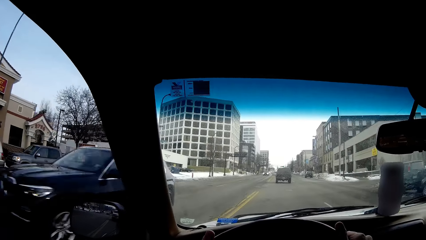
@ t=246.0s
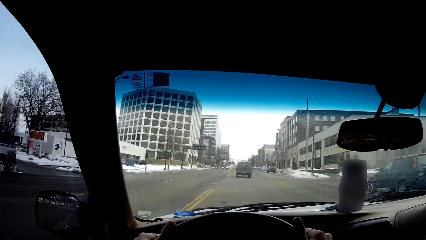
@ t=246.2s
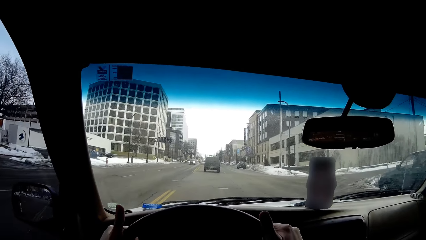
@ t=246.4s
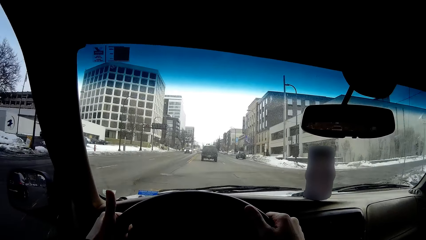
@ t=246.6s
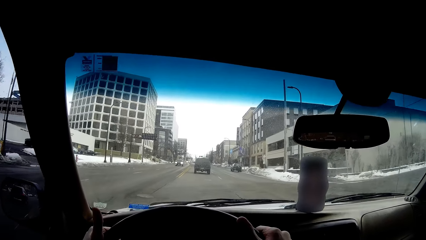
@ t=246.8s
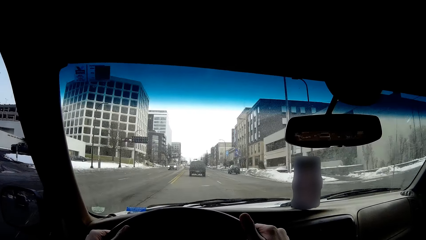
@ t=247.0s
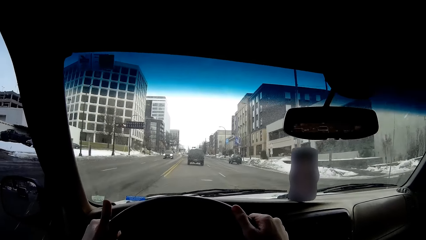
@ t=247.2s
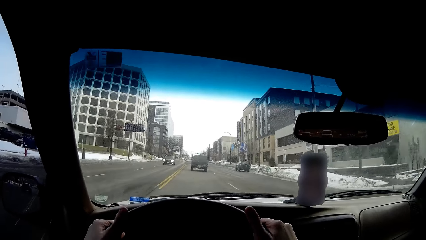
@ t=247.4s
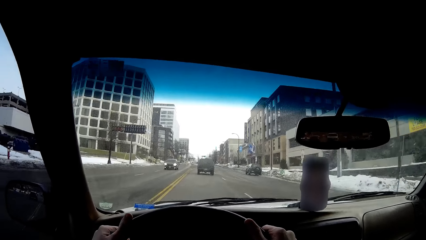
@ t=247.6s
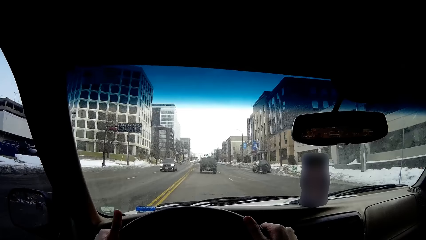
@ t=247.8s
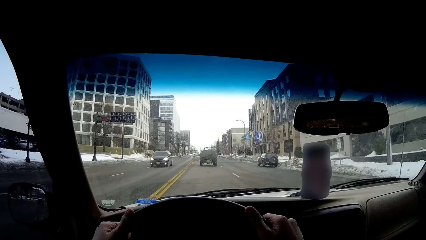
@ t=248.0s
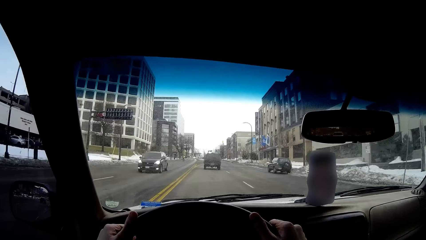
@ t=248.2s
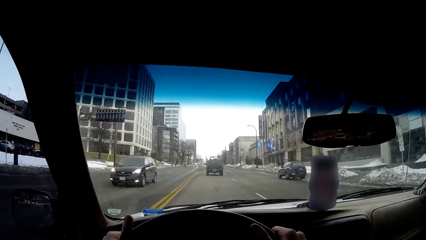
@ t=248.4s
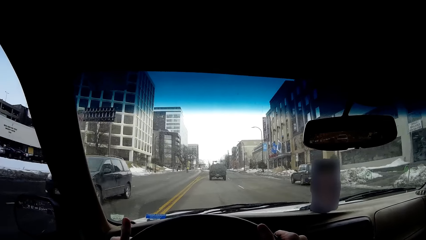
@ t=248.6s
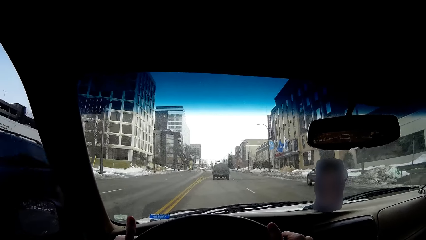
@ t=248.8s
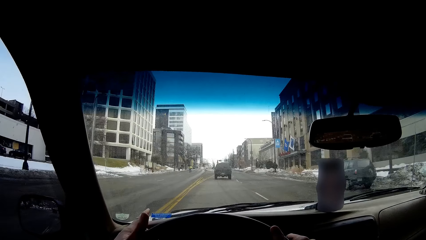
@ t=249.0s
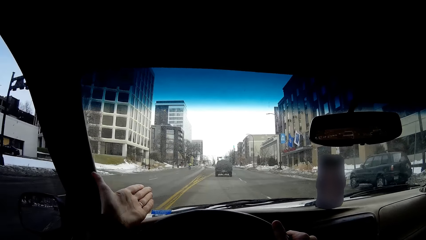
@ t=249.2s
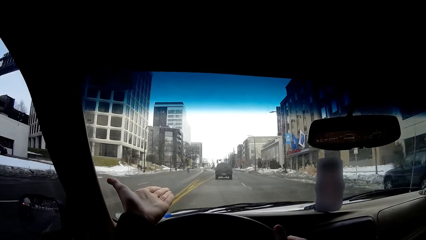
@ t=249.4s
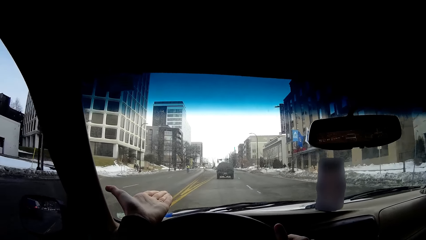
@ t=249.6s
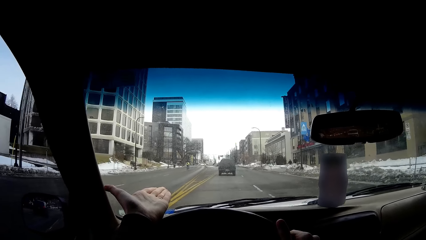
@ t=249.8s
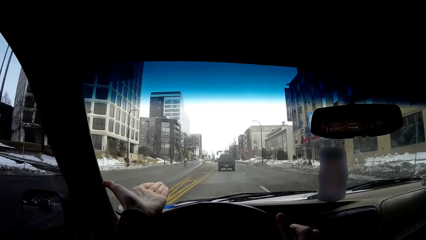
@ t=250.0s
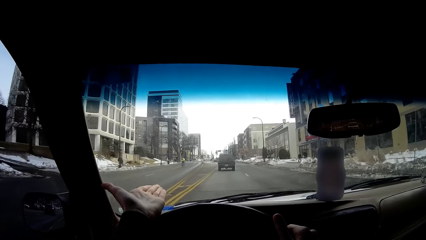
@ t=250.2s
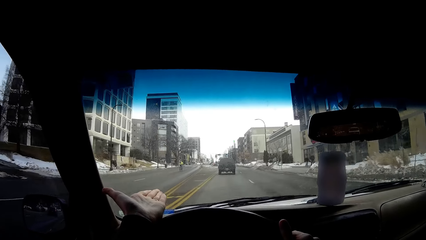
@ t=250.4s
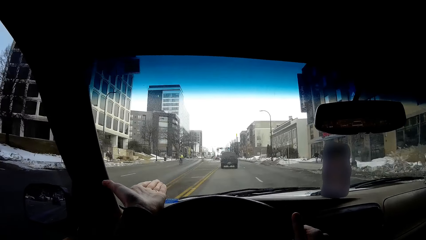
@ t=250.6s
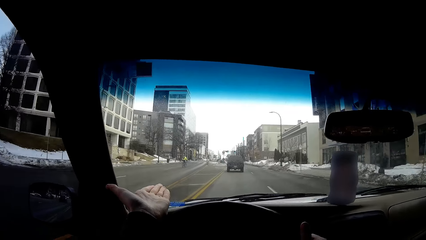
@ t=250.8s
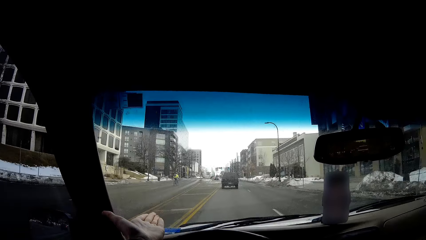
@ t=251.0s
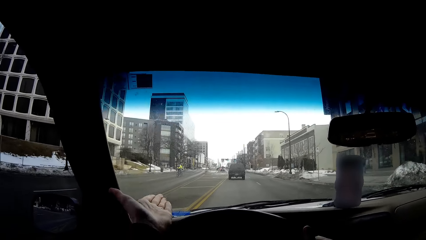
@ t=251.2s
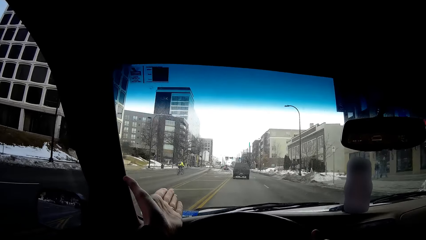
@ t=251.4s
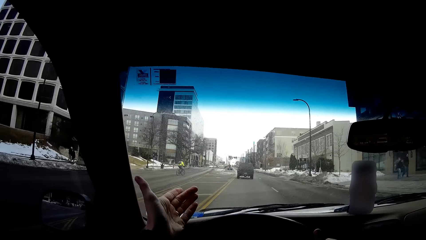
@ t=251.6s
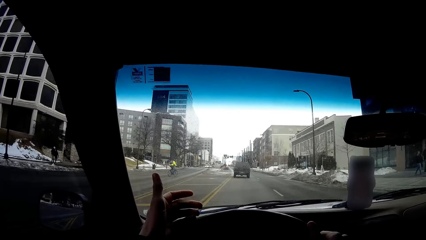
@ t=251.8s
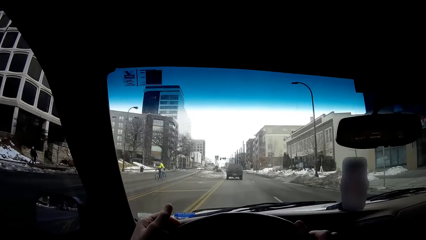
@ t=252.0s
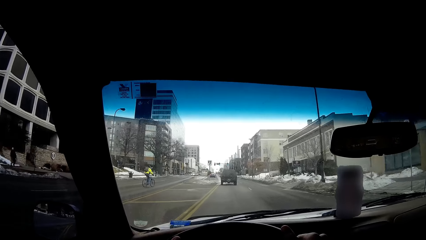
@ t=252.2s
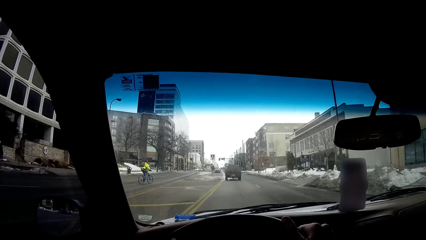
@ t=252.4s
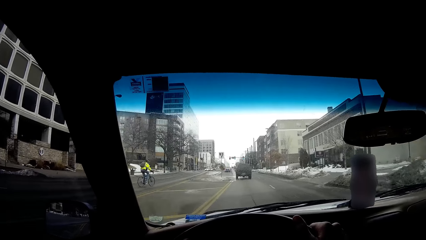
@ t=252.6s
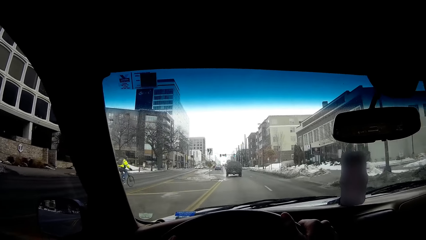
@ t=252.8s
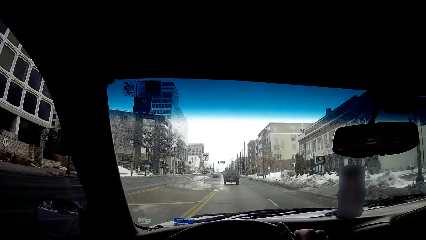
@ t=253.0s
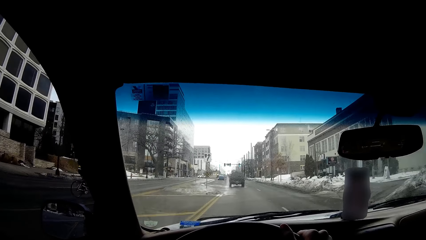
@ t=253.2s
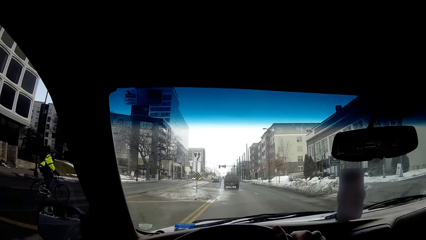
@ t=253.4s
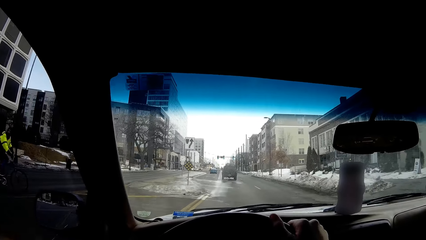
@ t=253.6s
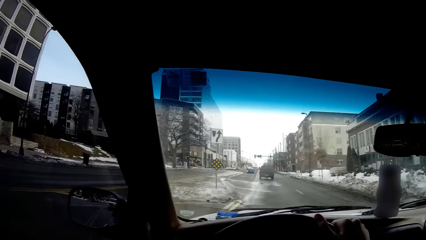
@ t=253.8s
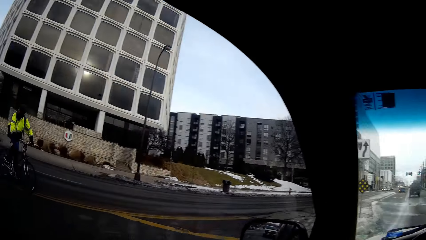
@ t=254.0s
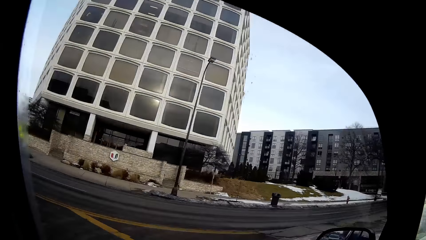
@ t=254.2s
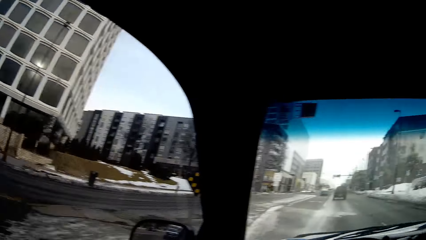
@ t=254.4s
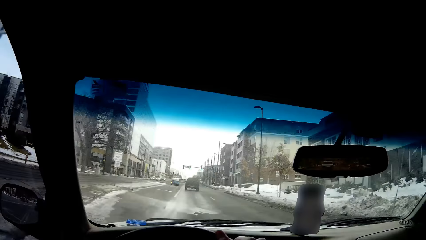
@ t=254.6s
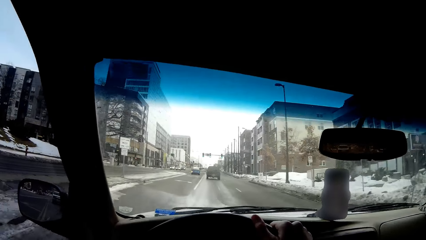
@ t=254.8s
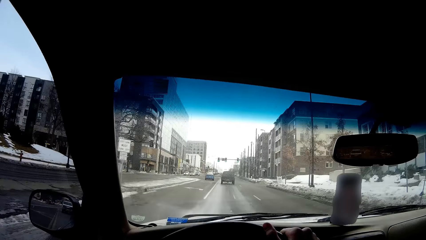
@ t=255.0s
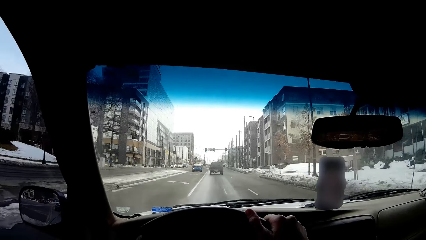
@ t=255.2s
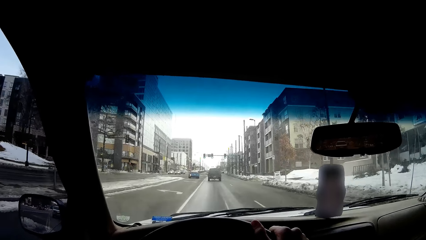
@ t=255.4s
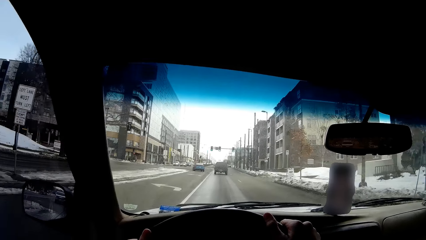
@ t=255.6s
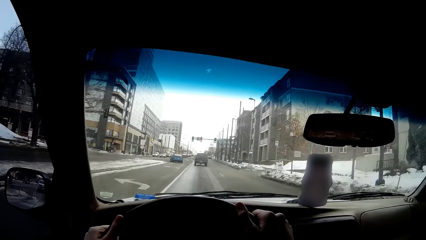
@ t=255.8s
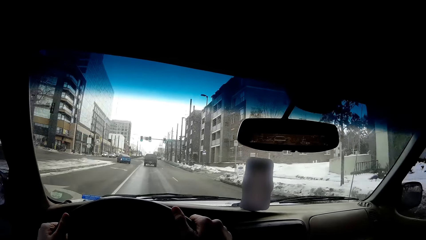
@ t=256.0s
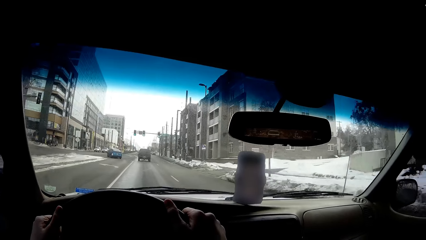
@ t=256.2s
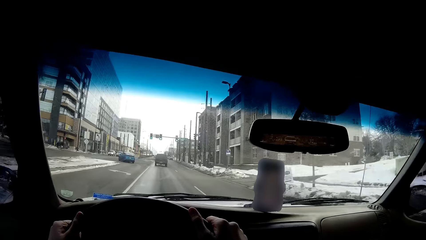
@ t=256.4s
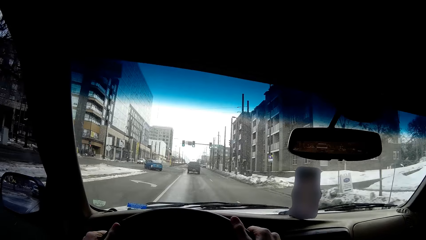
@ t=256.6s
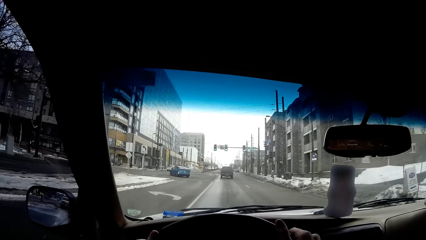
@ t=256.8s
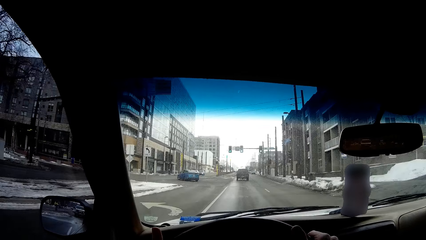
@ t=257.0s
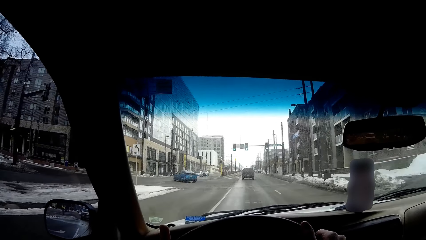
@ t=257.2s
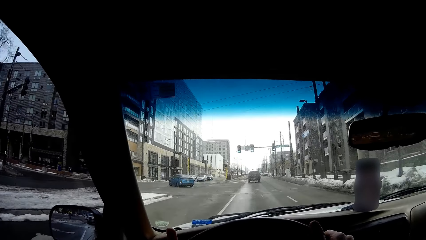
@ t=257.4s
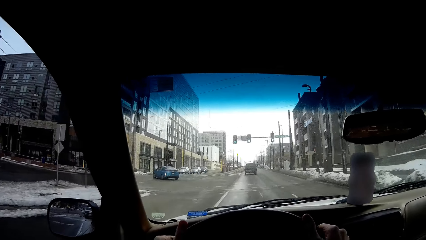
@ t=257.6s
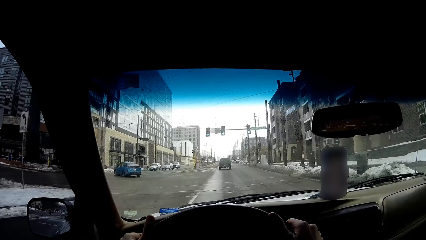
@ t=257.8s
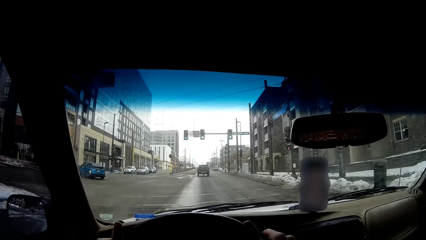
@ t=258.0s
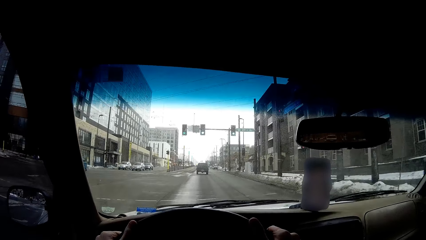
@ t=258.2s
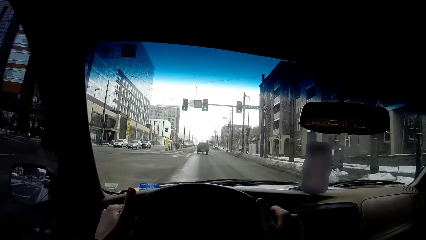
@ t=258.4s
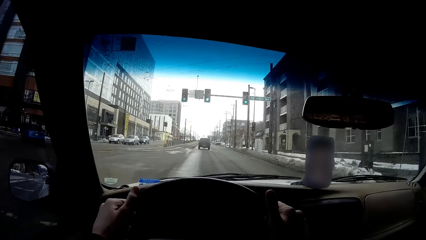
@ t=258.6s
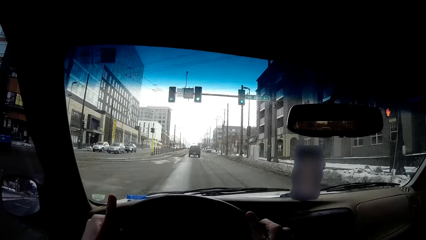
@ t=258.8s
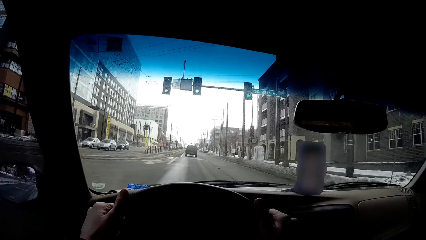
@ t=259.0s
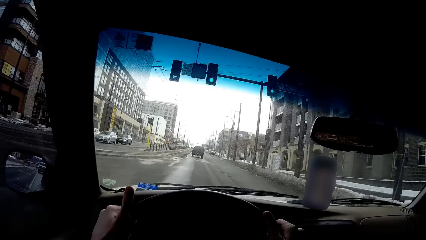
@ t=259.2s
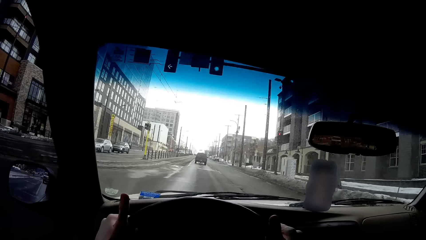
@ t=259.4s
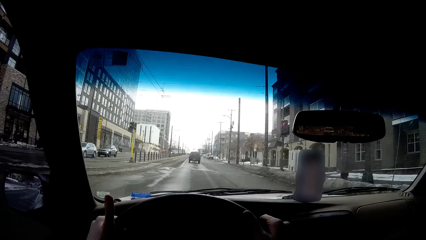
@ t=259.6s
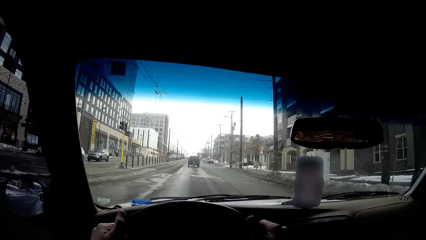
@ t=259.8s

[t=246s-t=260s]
The camera wearer taps the steering wheel with hands. They move a hand. A man rides a bicycle on the road. The camera wearer drives a car on the road. They look around the street.

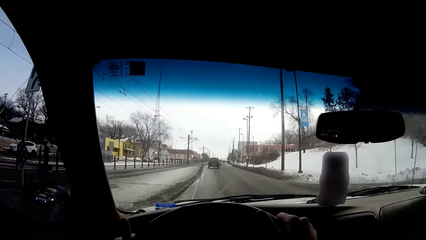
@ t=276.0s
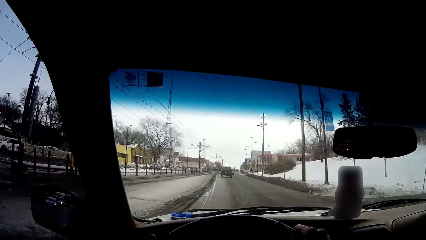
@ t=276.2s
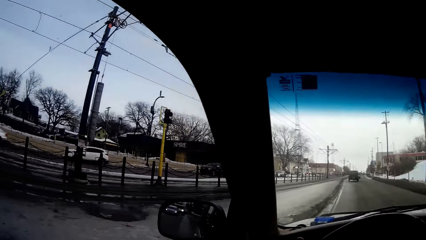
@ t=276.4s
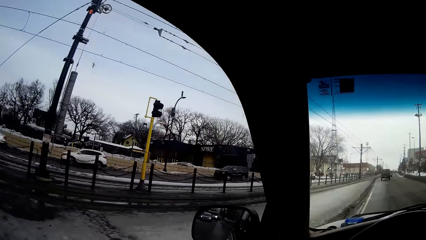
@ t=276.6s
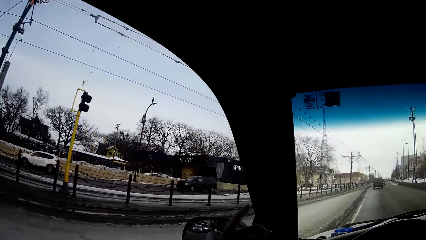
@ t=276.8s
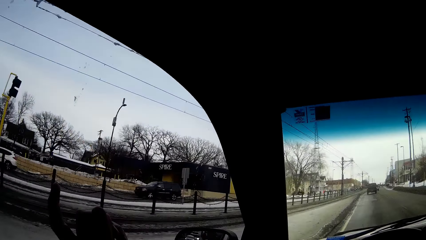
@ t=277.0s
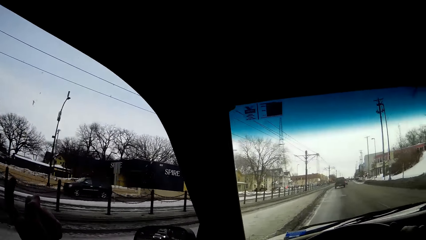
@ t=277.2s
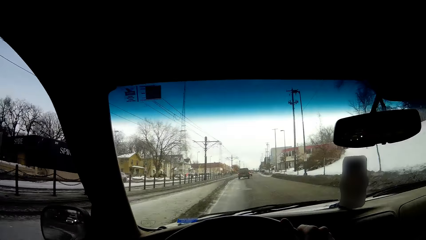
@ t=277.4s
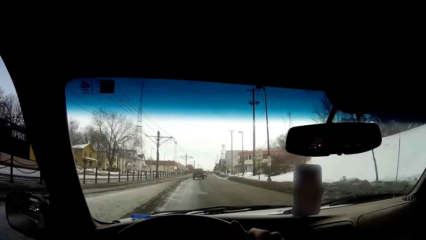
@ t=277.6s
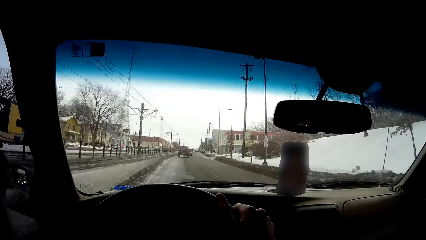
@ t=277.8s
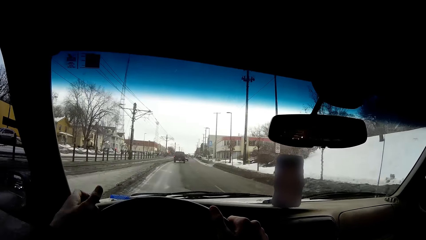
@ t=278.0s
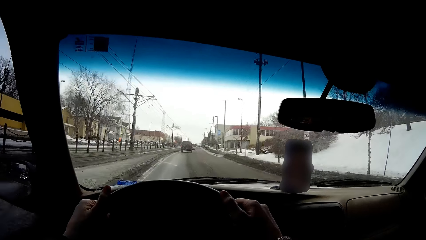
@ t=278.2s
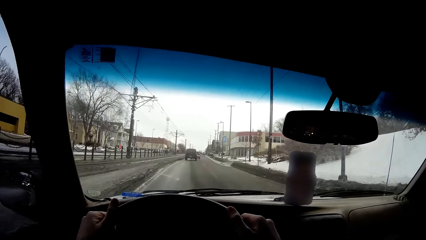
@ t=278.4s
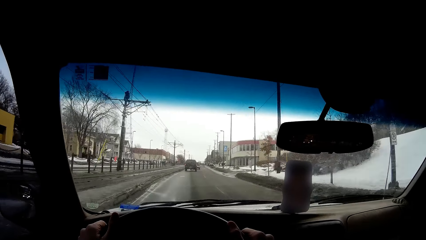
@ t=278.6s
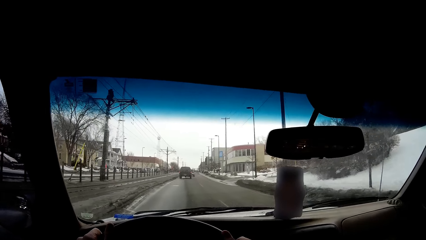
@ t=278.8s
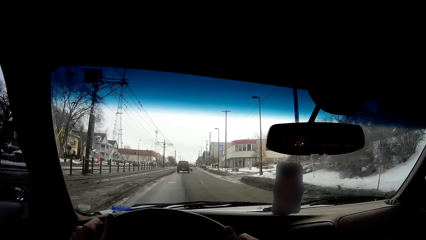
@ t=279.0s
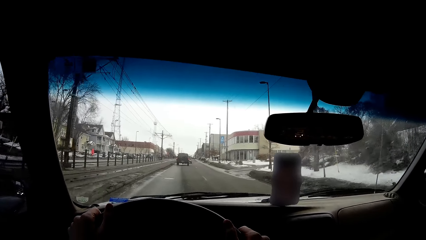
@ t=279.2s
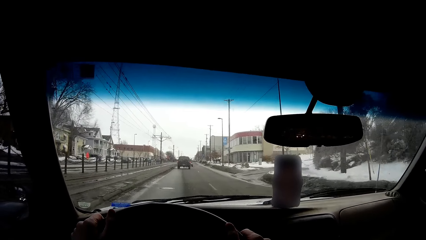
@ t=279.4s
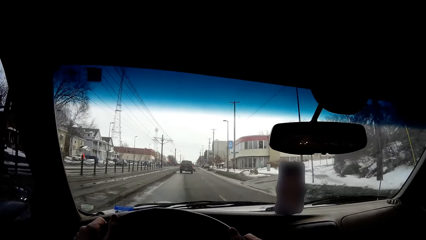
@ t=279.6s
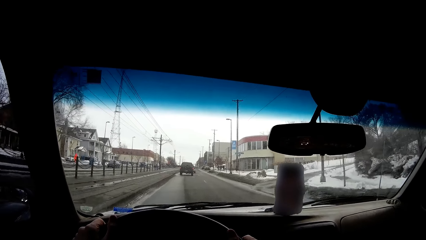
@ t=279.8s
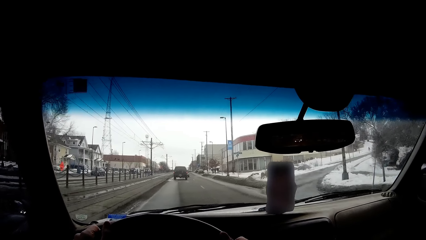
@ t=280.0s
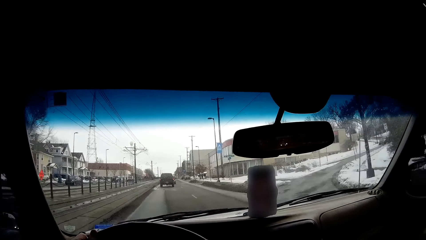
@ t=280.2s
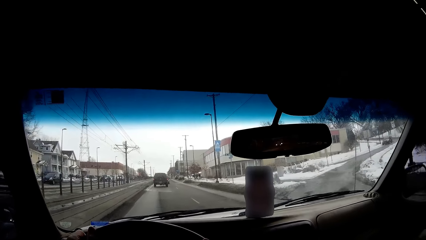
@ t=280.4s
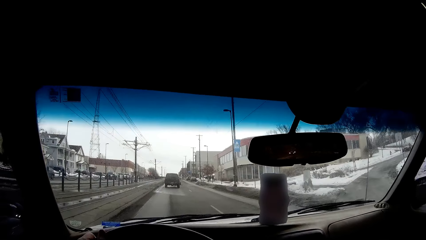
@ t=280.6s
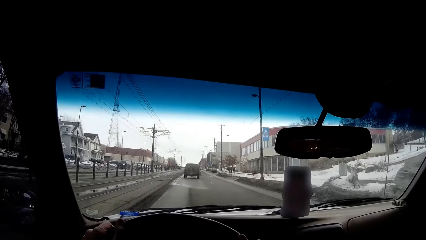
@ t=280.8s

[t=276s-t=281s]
The camera wearer looks around the street. They move a hand. They drive a car on the road.
